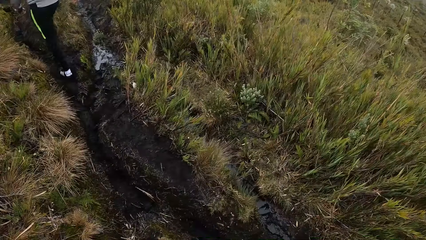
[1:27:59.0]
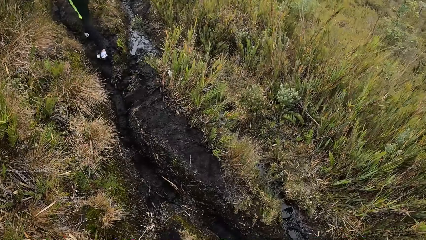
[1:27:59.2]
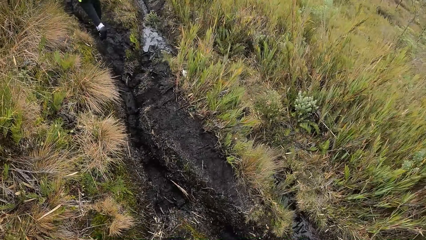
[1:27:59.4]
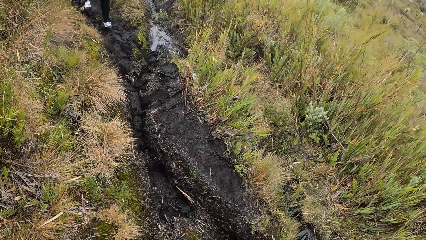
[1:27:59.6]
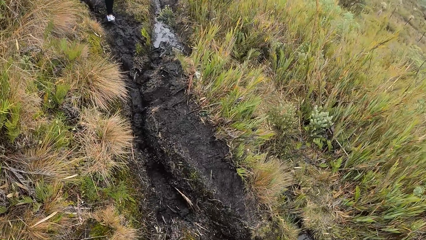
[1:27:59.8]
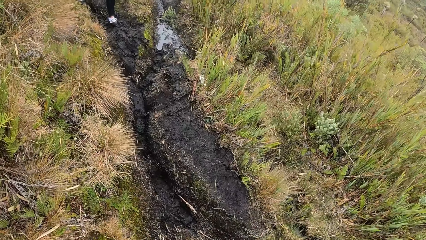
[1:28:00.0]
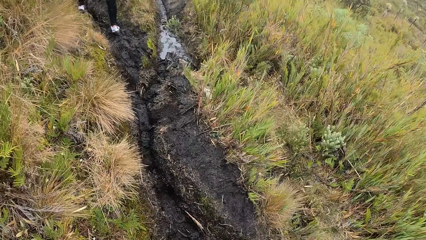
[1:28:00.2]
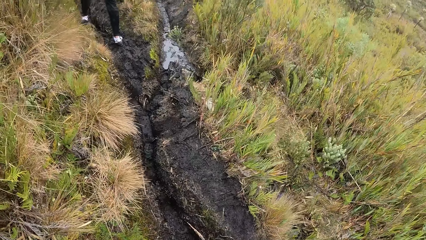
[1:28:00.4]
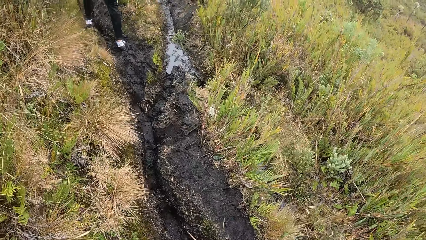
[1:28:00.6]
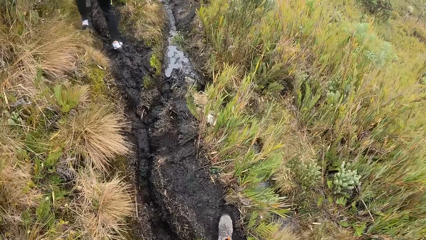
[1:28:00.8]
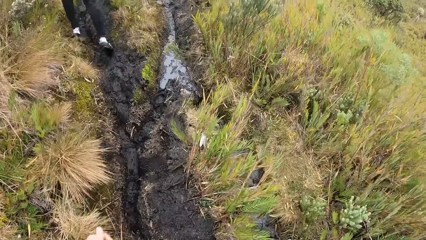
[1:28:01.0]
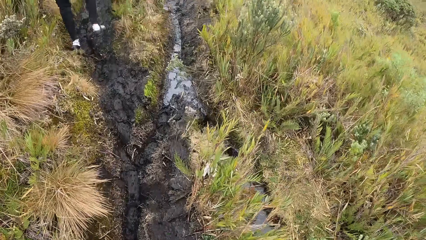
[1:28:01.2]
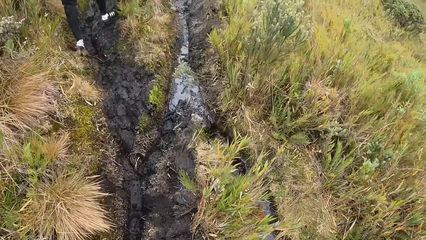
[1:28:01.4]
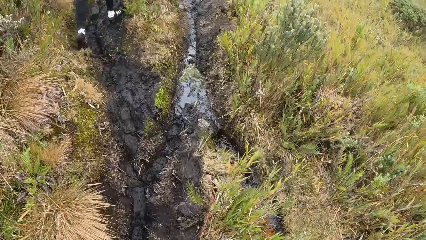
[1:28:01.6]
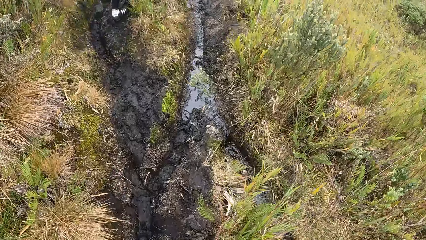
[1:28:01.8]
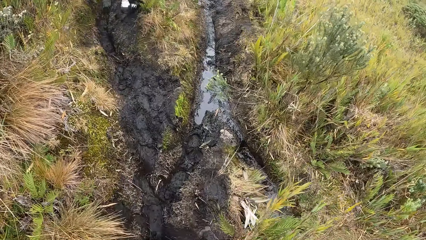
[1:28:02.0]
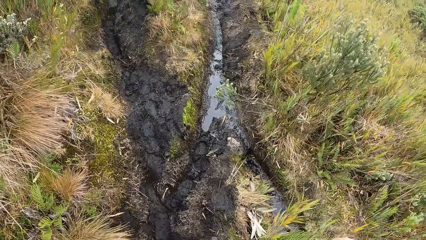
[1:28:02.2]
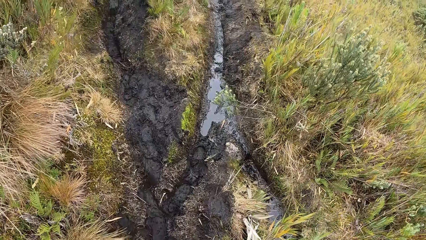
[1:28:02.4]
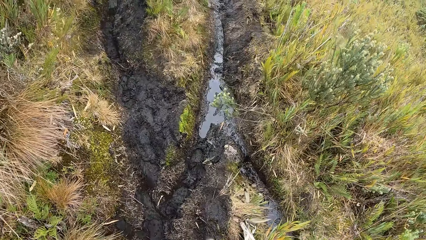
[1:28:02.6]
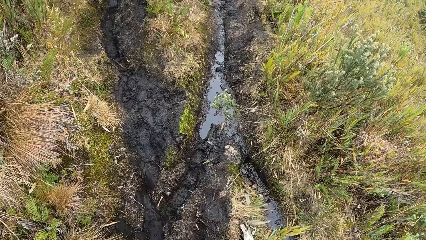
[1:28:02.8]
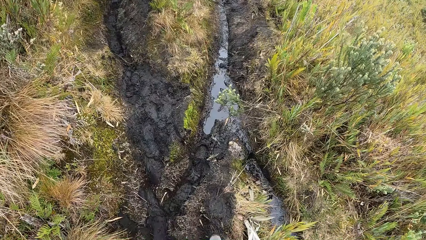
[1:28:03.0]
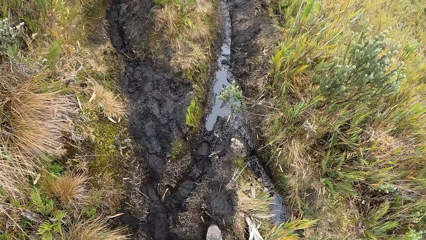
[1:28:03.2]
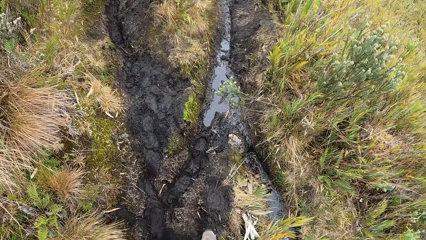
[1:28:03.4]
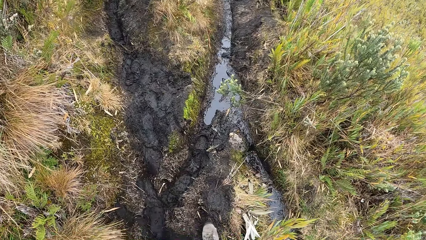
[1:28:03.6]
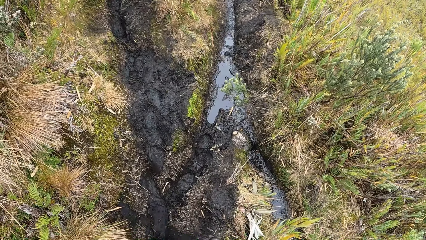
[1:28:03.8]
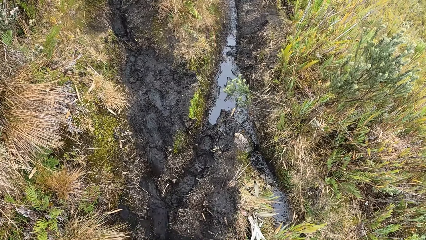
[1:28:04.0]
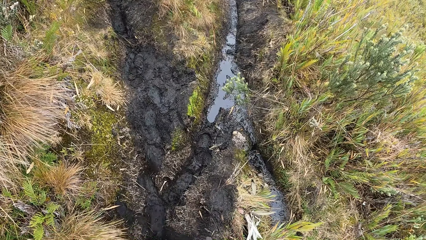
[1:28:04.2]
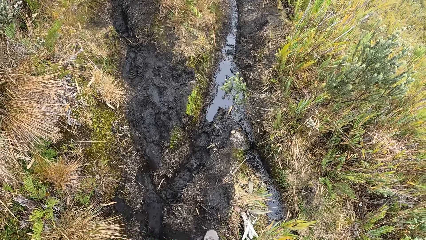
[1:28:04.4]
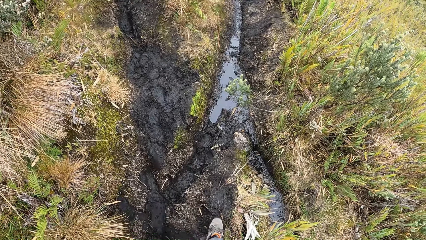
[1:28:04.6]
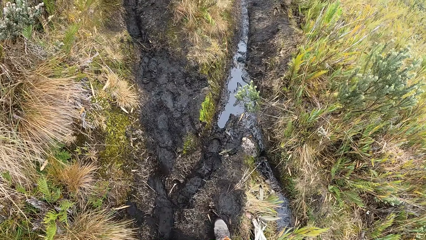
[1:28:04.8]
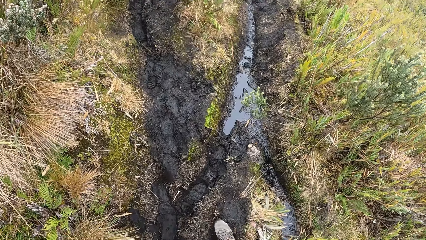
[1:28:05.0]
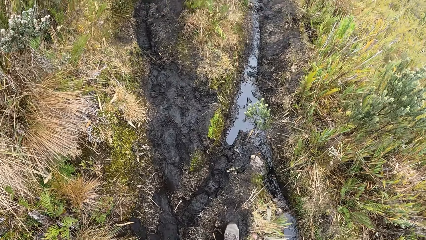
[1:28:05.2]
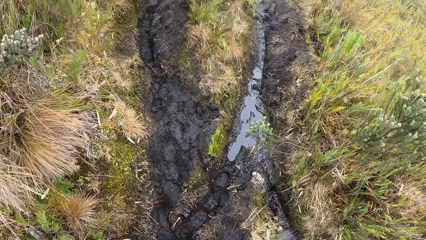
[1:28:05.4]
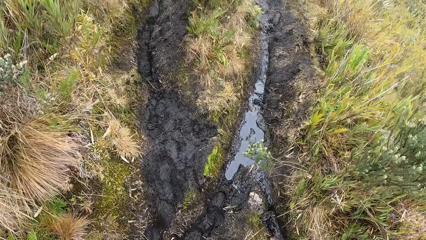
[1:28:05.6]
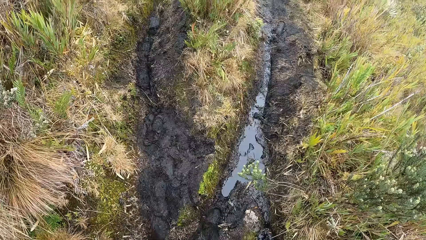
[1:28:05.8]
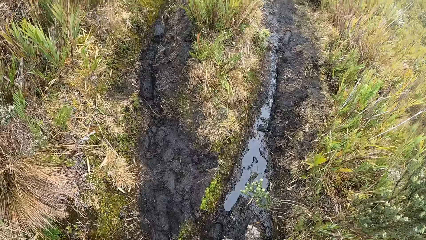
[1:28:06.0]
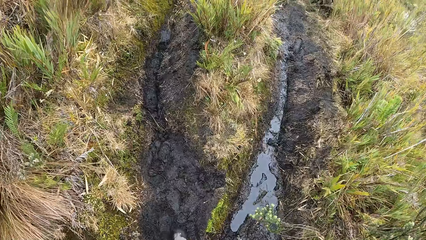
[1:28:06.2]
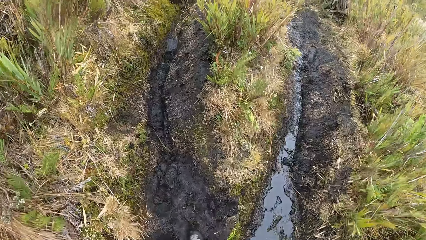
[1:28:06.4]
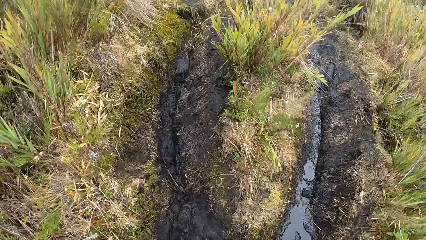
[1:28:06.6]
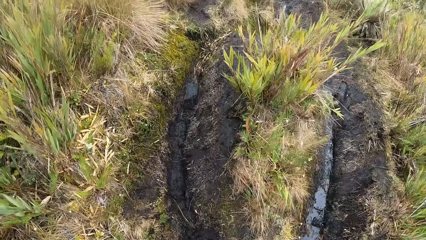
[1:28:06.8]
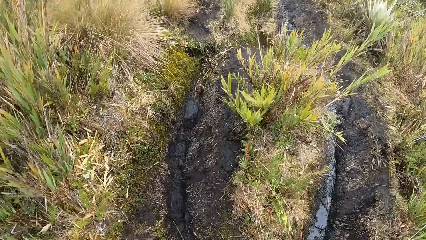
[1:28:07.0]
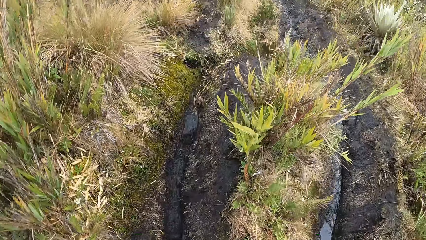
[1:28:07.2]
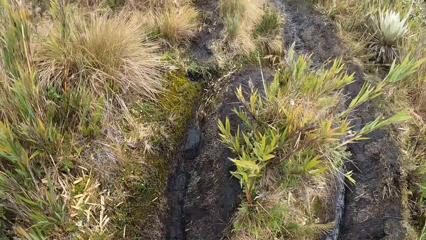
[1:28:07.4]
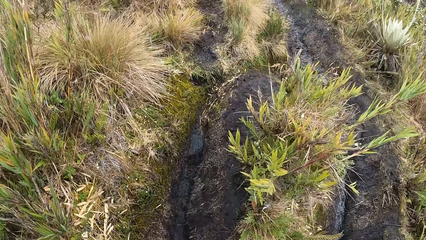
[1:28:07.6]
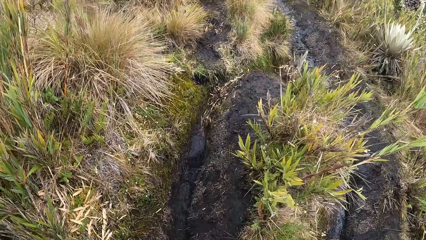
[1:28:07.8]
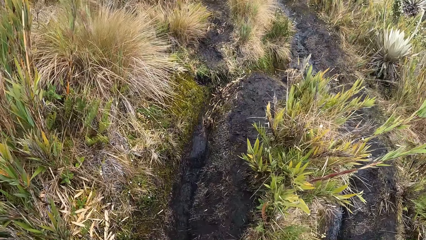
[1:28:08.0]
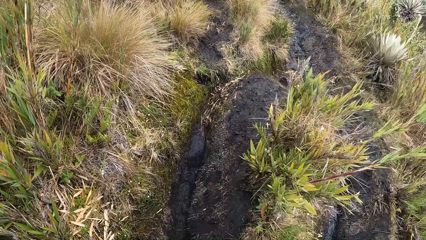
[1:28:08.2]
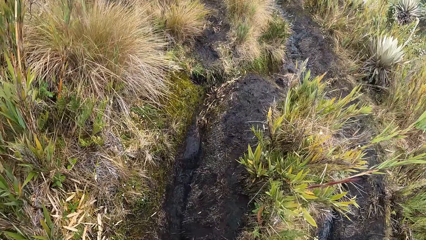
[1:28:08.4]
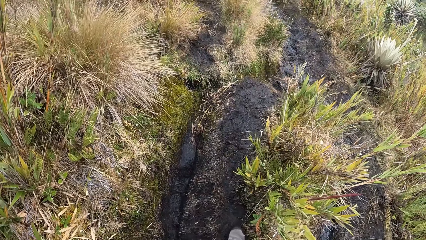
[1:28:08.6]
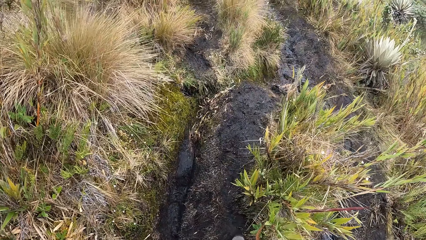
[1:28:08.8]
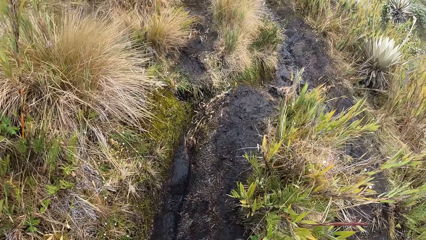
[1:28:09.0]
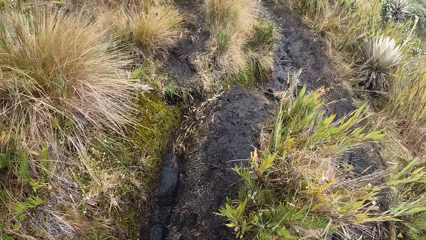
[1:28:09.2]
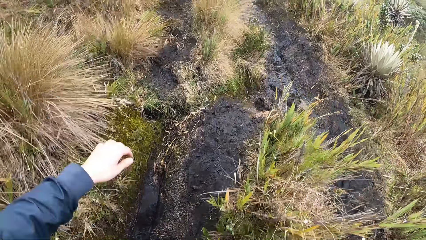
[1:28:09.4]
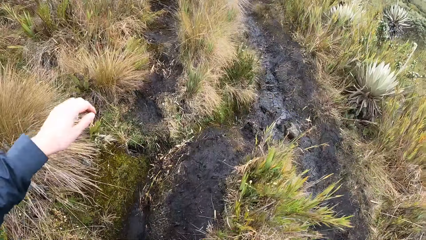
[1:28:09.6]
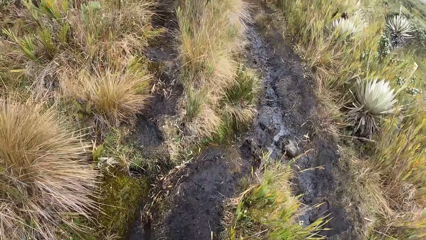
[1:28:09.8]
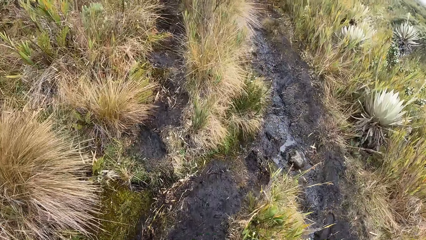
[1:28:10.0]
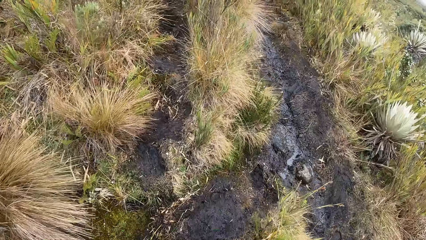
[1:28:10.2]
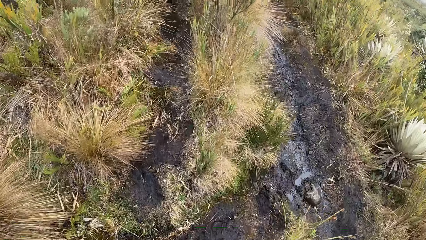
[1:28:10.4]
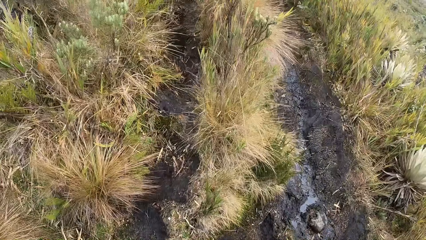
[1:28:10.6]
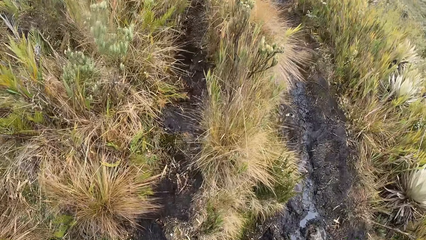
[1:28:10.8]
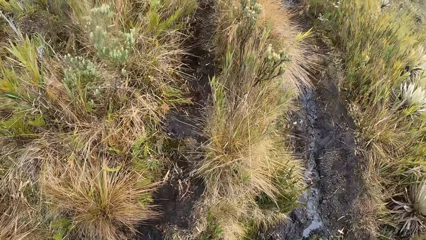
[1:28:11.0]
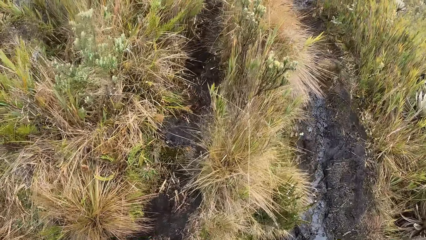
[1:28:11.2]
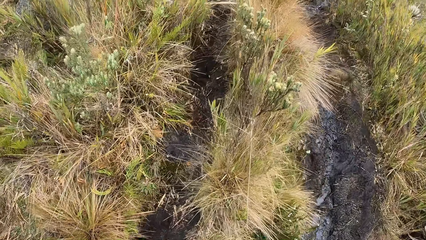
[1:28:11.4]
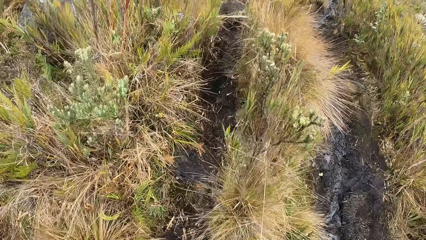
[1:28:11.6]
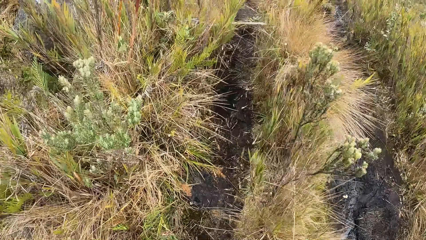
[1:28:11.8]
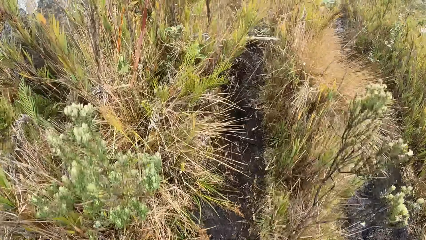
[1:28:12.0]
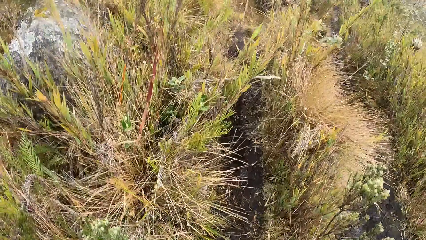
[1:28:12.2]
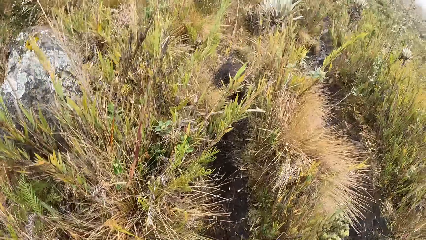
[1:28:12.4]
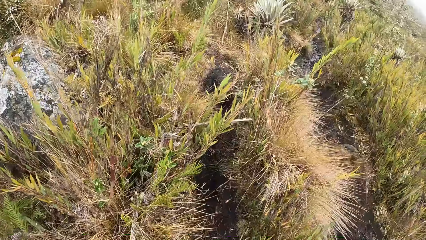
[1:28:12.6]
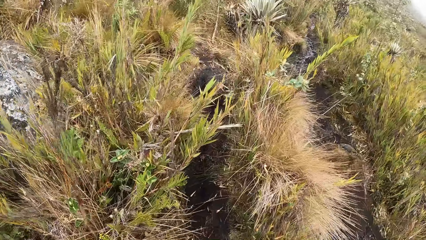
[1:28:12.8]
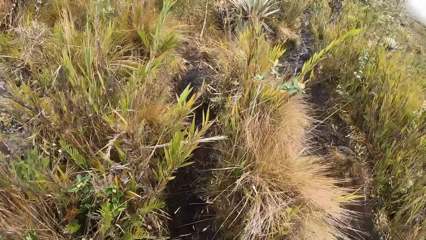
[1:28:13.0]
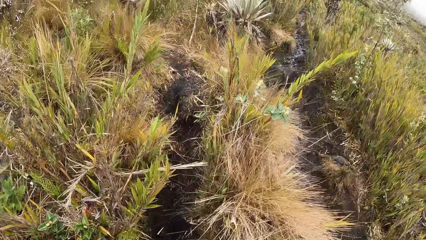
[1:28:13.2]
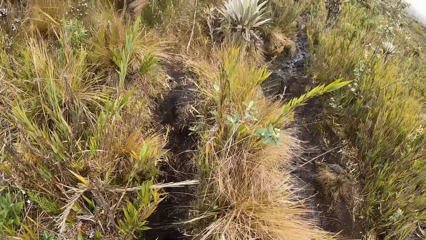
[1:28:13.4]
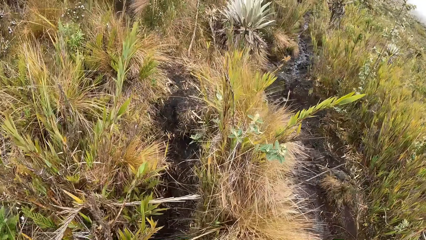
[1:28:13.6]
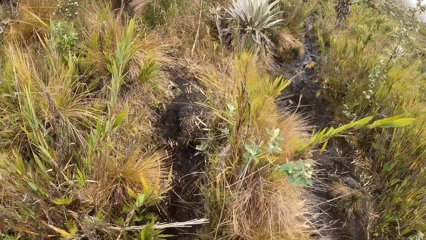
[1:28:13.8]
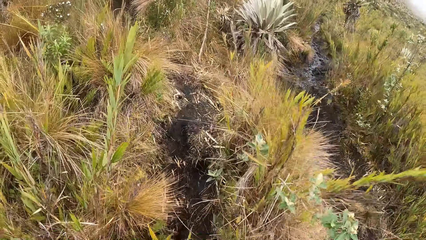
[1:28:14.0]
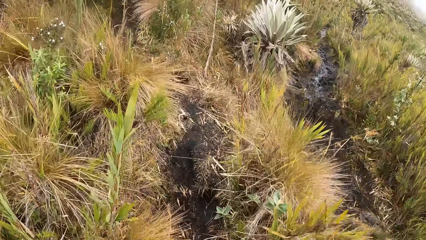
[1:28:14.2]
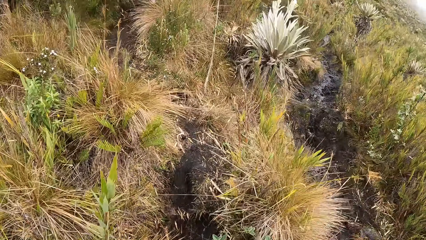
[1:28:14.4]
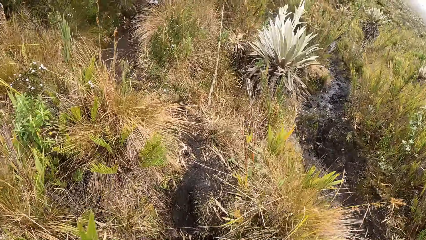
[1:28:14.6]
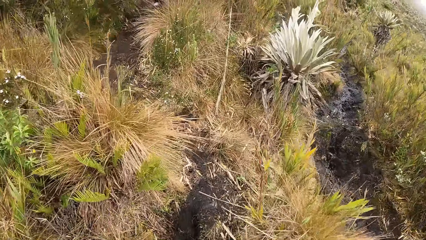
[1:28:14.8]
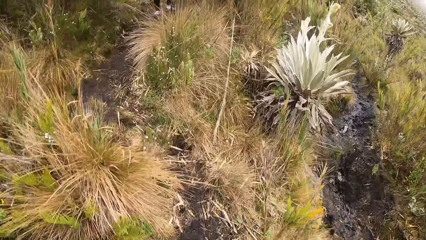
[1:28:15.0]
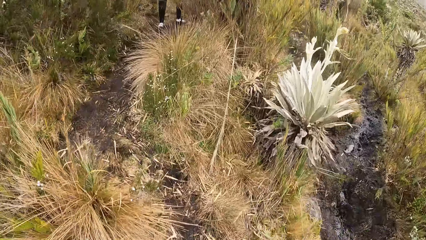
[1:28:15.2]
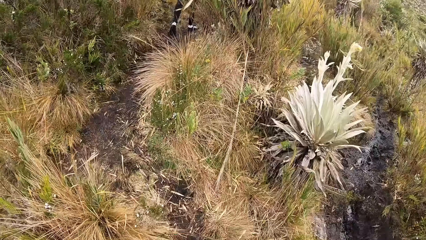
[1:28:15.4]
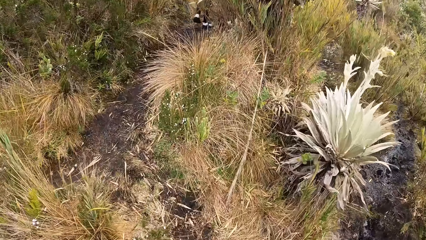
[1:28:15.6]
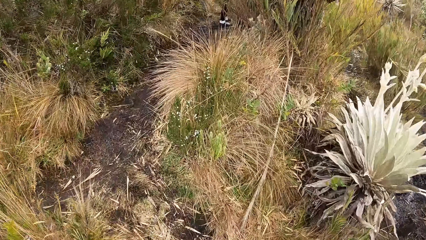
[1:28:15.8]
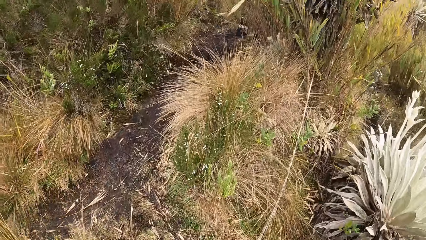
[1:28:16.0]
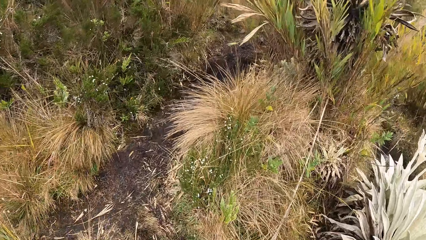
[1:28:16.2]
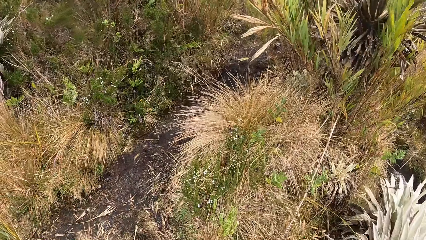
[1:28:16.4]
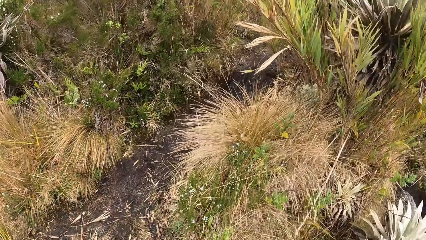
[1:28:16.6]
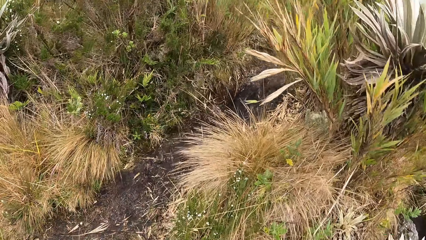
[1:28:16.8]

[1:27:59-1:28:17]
The camera wearer climbs a mountain. They rub the right hand on the grass. They climb the mountain.
